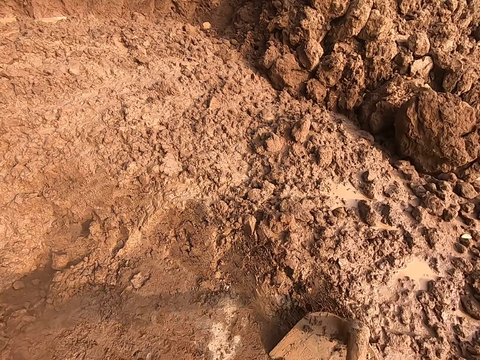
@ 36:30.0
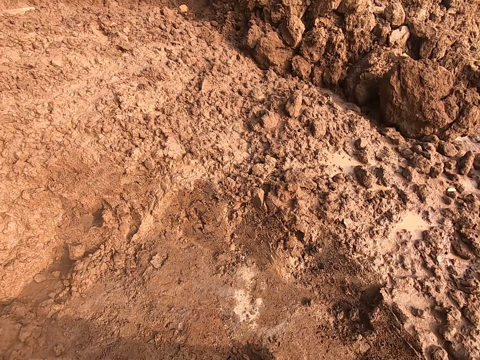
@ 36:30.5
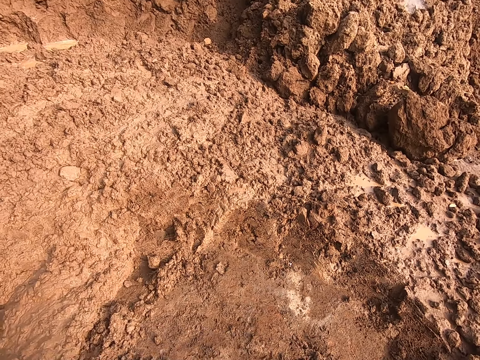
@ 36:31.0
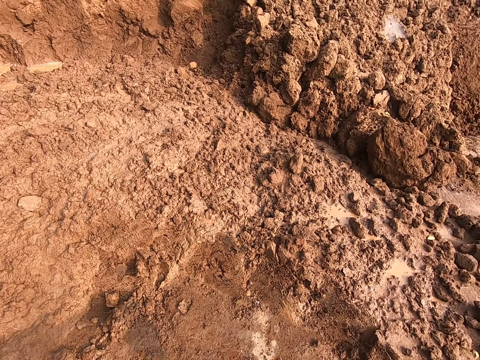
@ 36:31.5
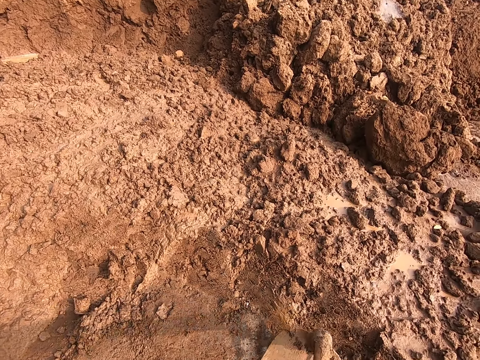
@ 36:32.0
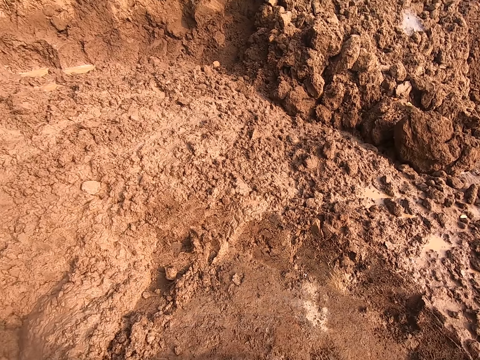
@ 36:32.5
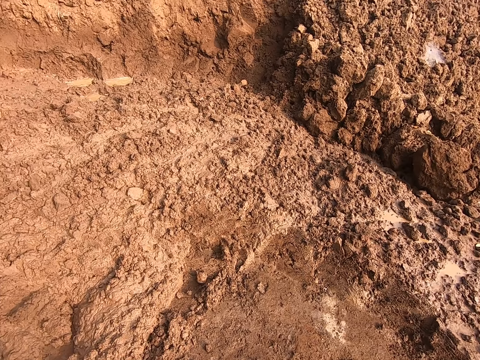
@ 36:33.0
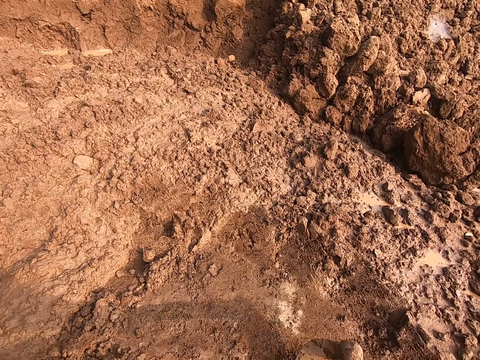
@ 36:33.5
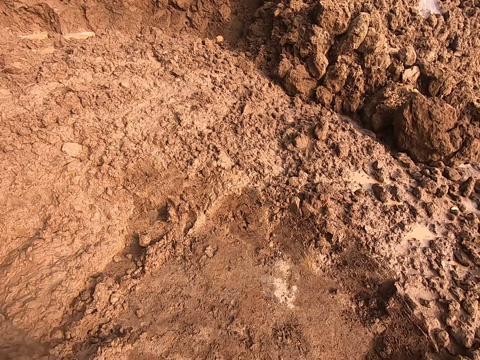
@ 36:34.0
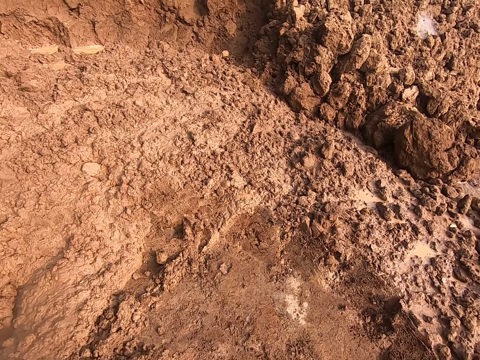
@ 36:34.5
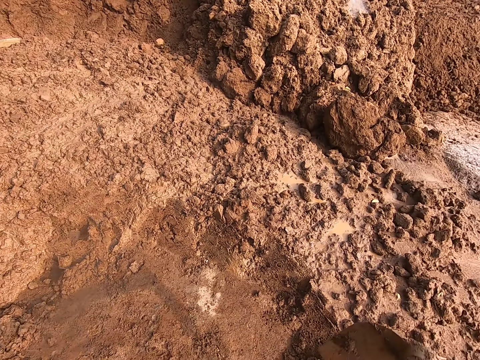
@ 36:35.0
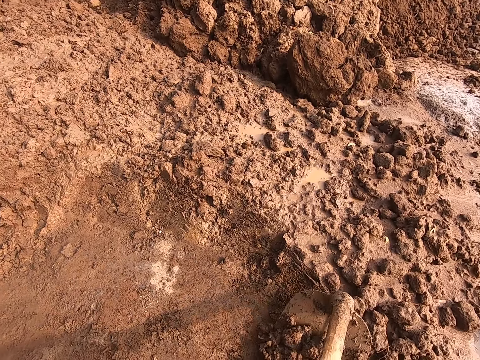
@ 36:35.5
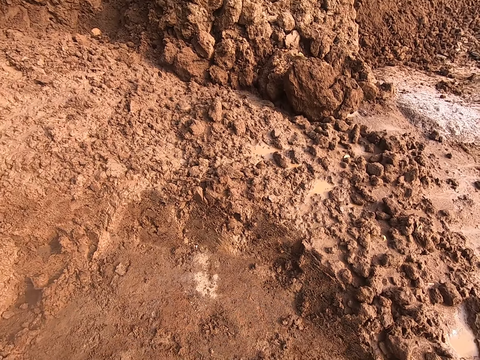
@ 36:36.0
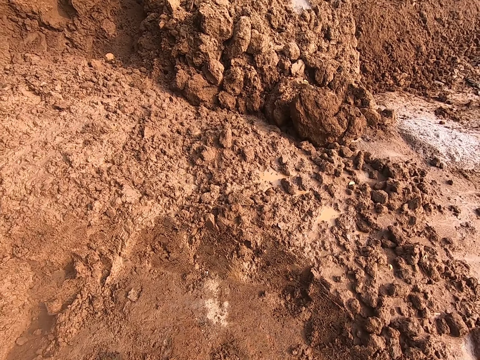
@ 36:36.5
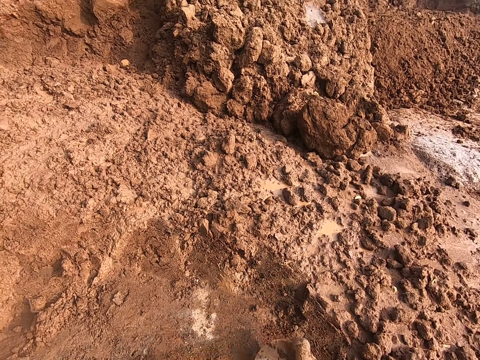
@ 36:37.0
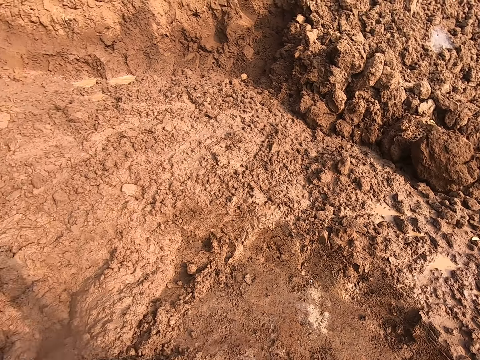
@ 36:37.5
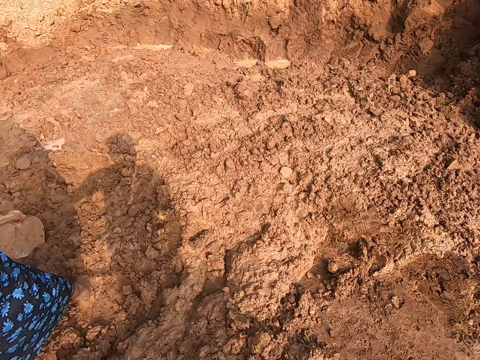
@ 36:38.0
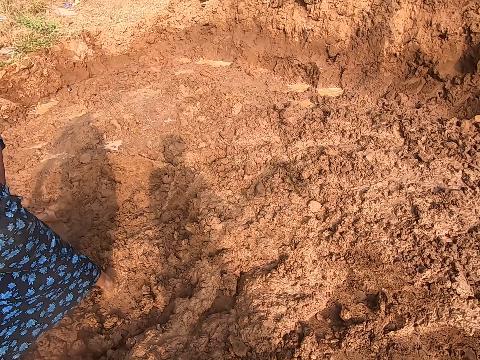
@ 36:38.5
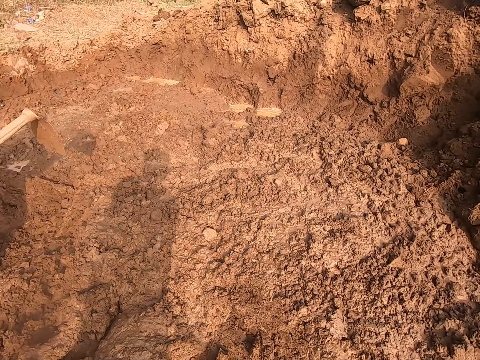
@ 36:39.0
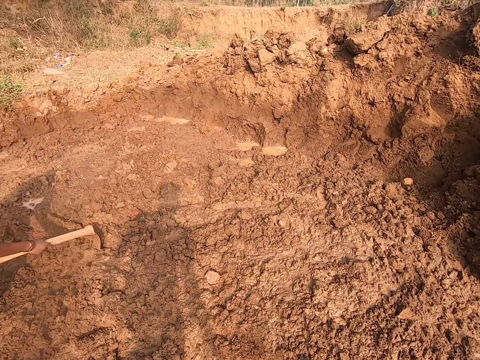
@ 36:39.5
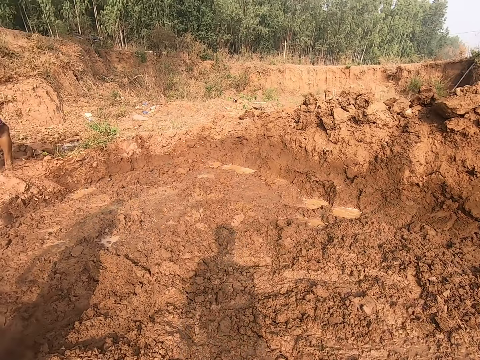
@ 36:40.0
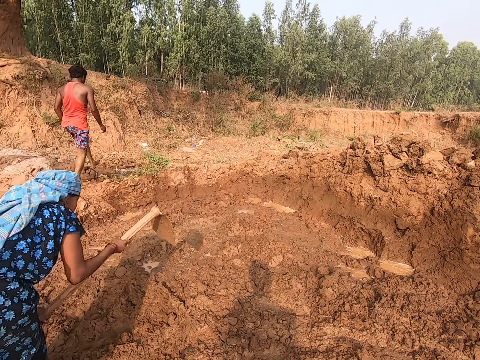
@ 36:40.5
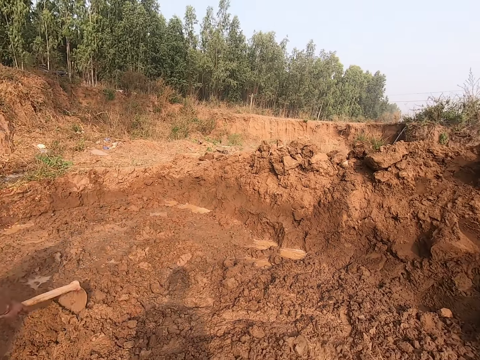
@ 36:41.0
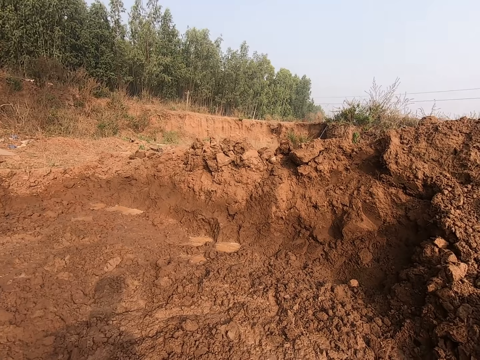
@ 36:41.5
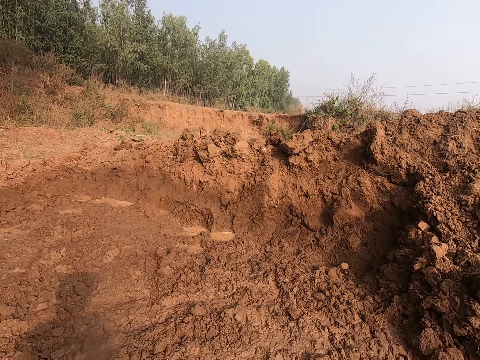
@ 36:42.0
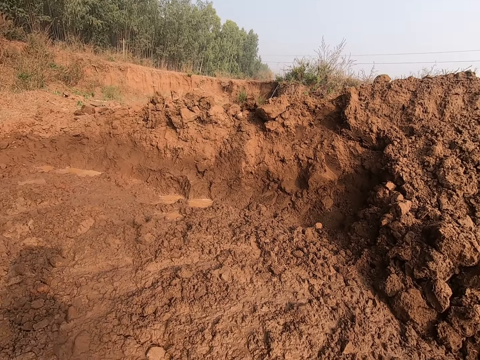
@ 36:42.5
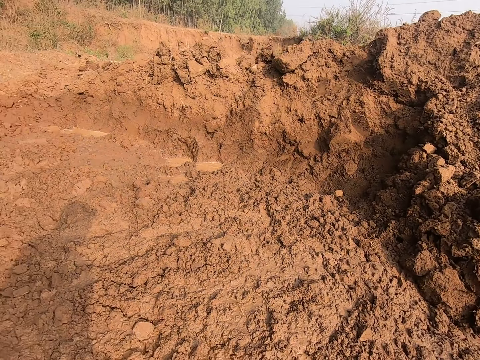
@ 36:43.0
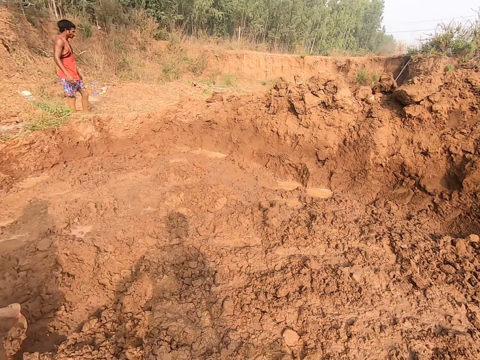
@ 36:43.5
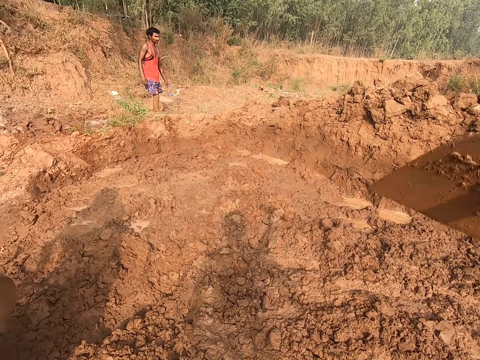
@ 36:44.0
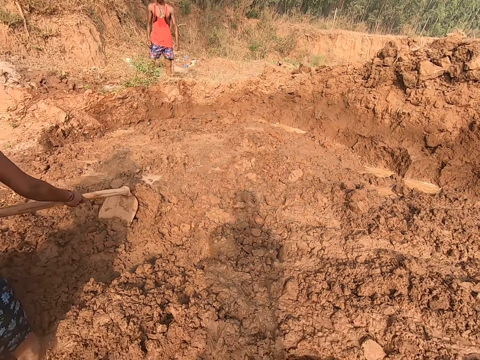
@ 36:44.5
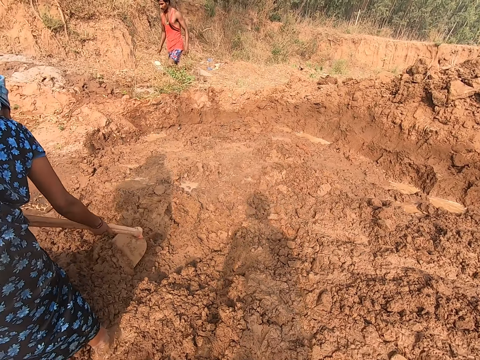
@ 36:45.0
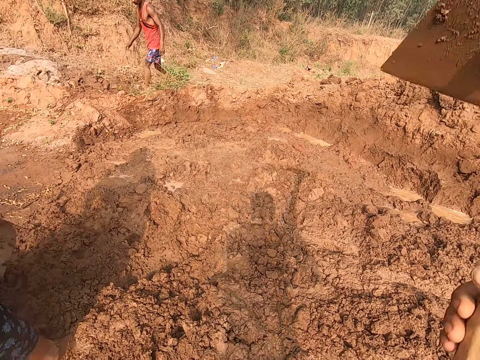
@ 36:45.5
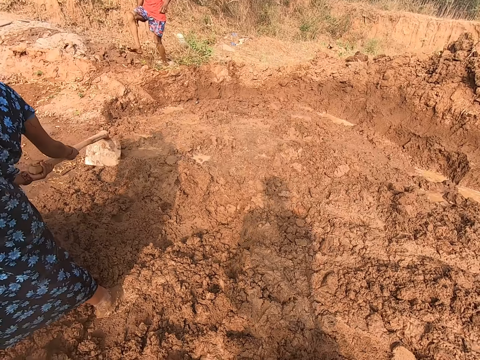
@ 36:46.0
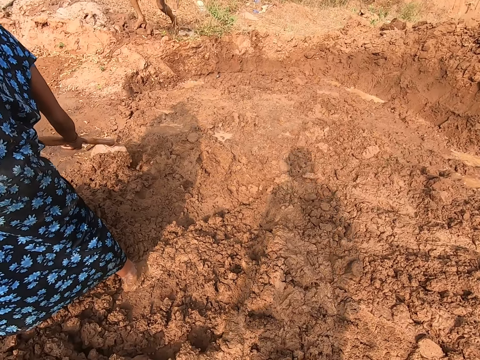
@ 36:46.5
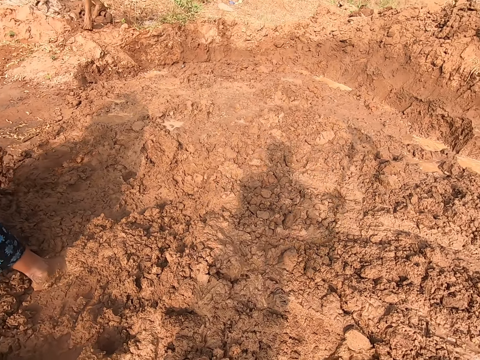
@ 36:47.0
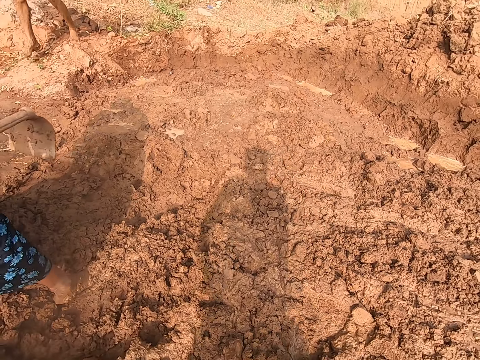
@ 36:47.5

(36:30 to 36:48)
The camera wearer looks around. They dig the ground with the shovel.

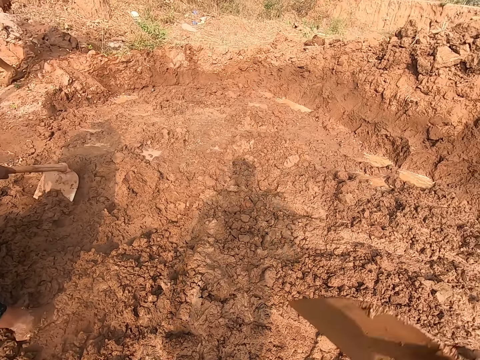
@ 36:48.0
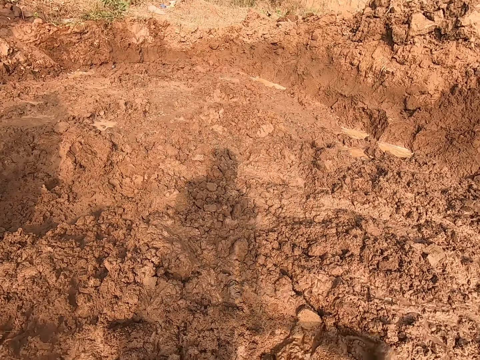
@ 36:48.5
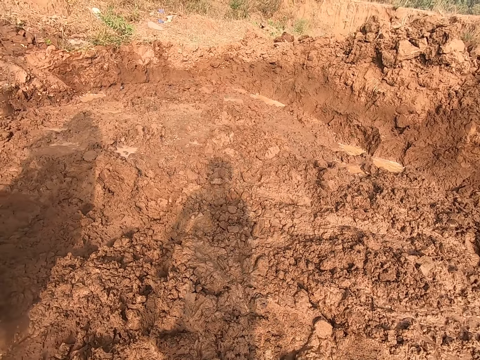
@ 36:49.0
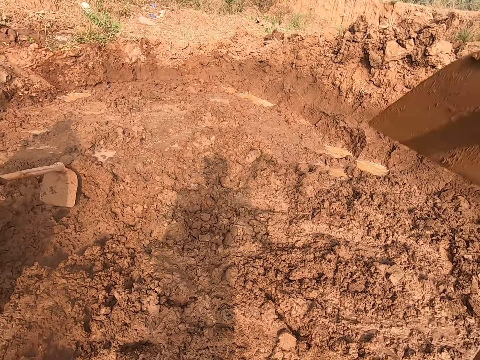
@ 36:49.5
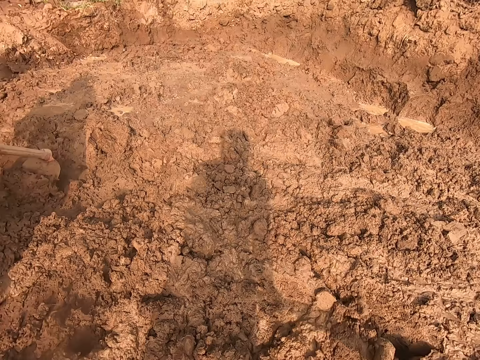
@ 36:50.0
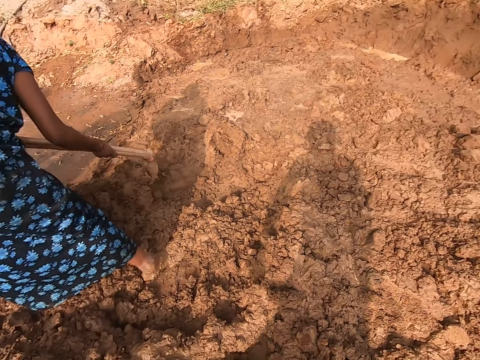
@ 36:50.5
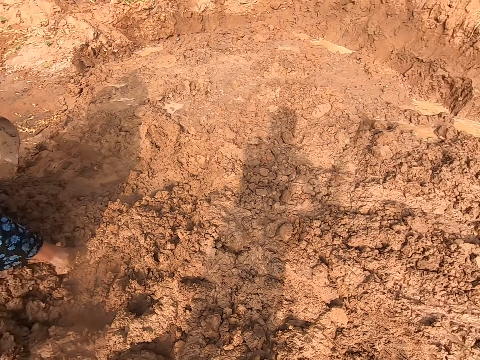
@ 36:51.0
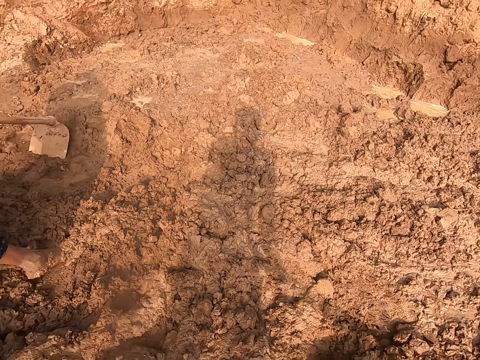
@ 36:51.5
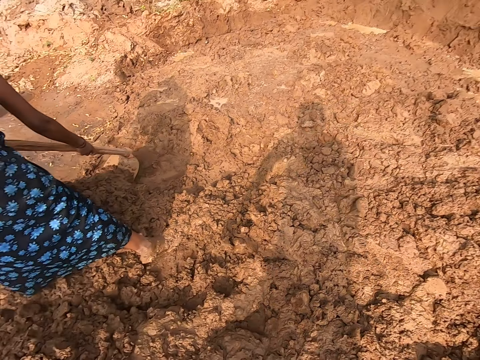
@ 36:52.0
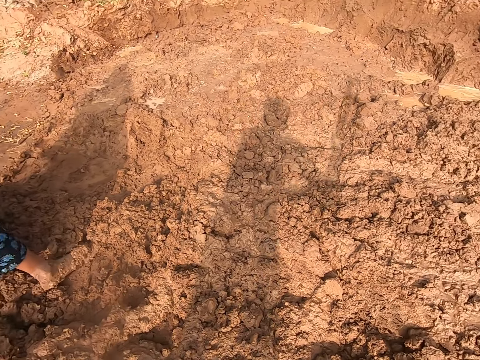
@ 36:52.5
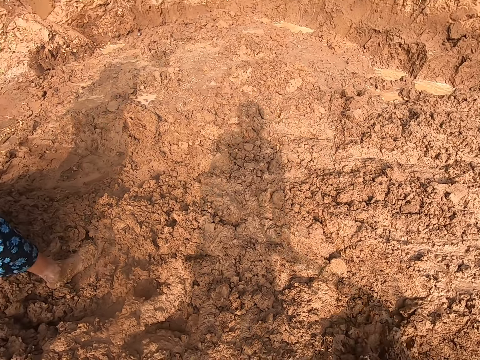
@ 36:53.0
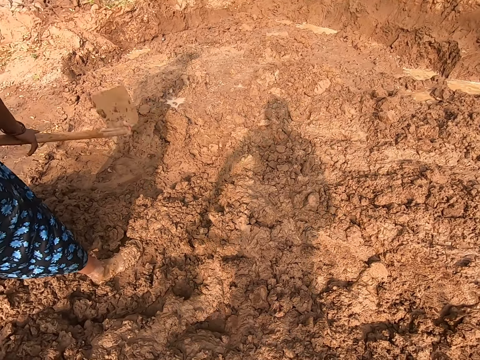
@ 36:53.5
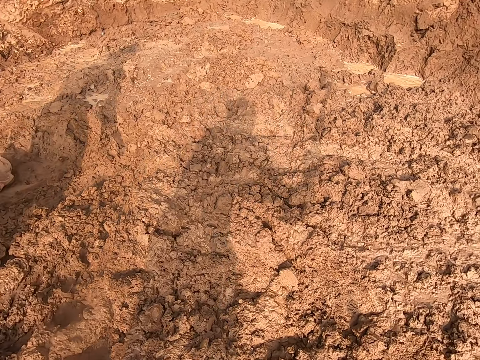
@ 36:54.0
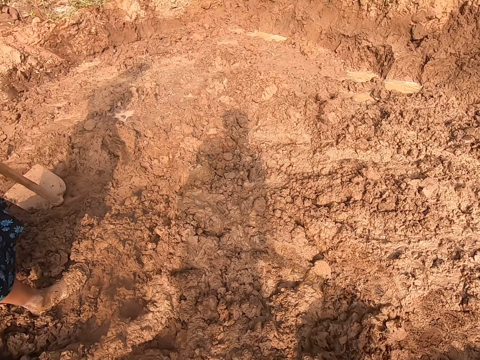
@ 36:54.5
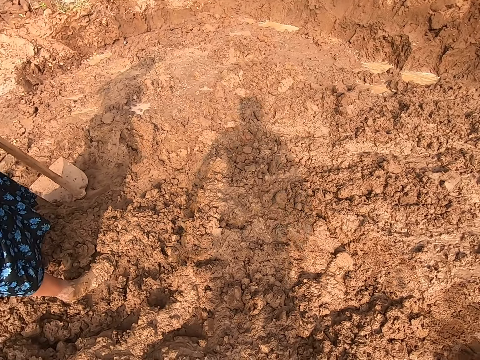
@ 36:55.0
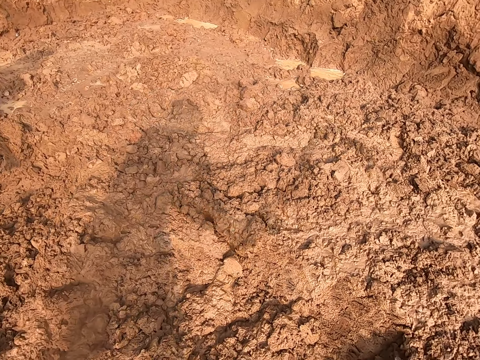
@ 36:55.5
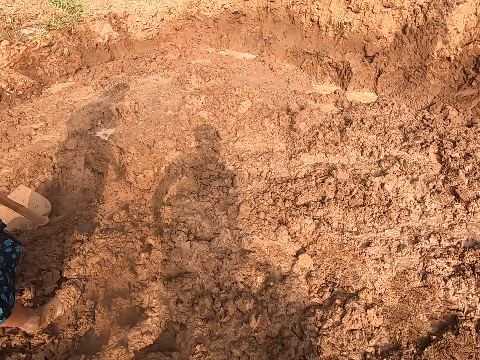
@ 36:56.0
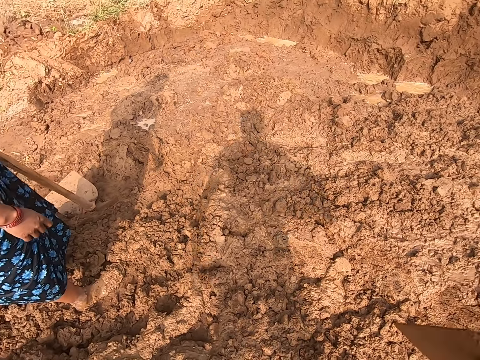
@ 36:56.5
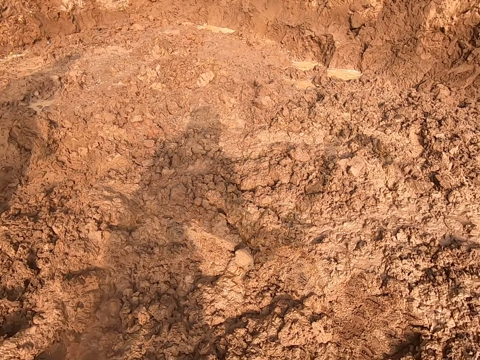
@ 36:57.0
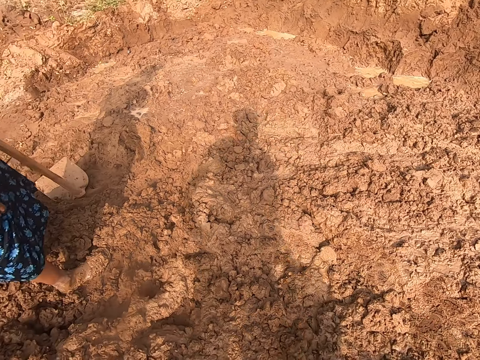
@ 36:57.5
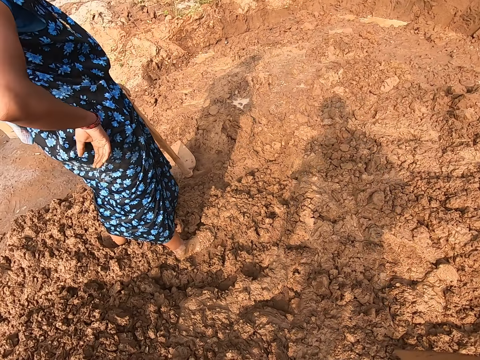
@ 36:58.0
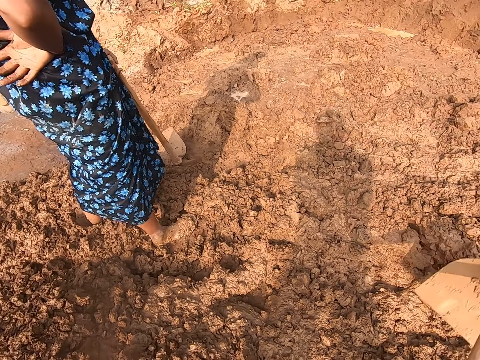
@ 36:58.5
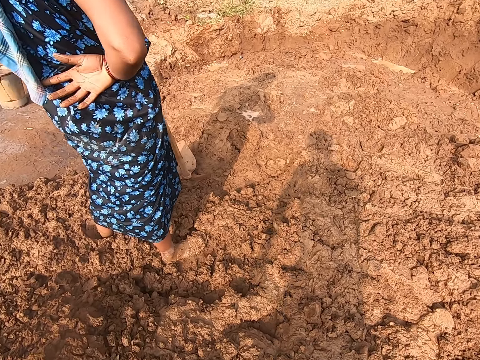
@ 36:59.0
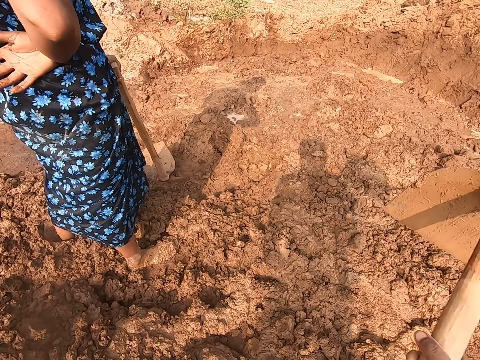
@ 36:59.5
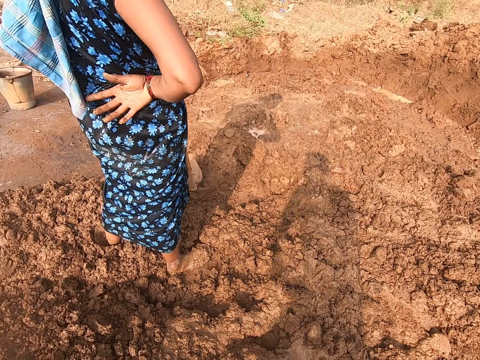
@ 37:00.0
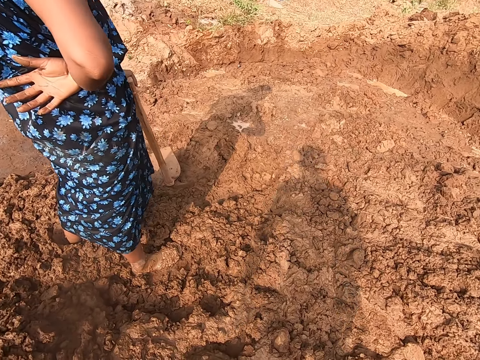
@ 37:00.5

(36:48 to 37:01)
The camera wearer interacts with a man. They dialogue with a person. They dig the ground with a shovel. The woman holds the hoe with her left hand.
